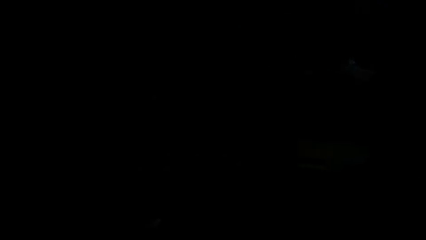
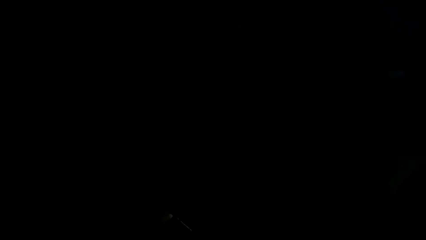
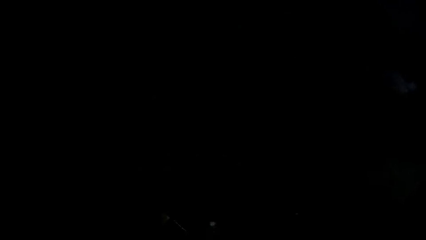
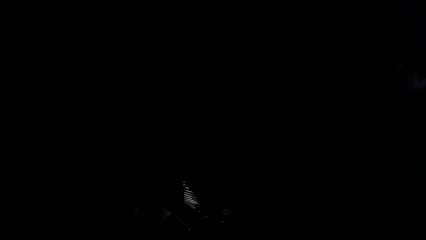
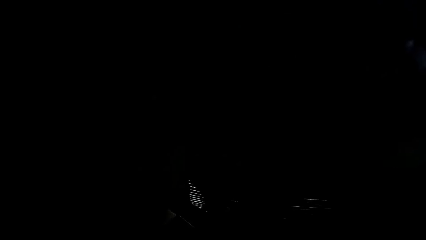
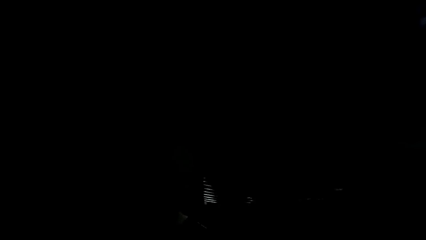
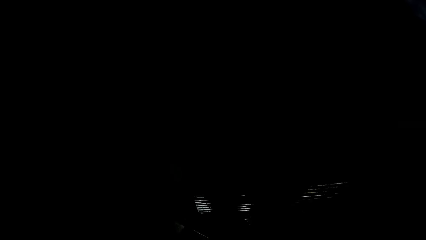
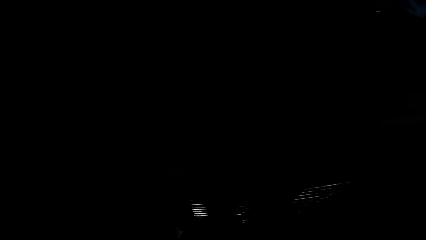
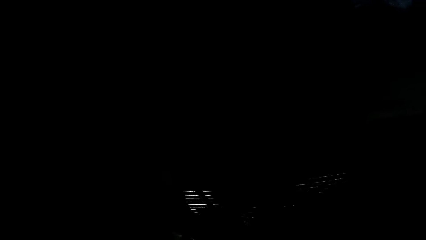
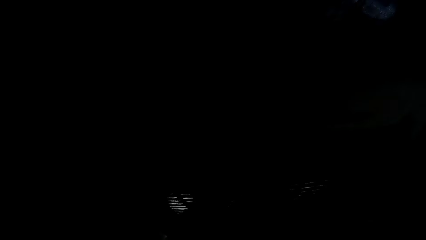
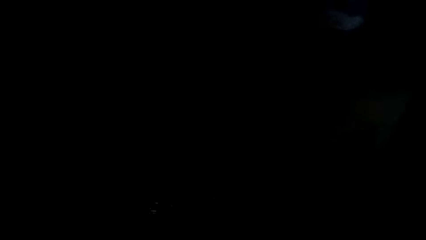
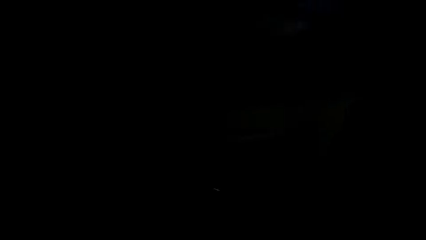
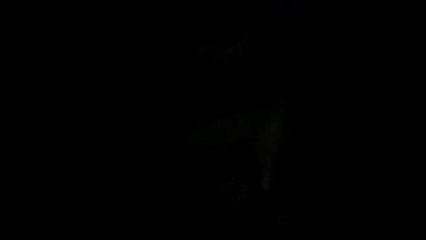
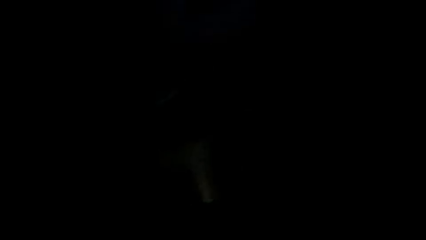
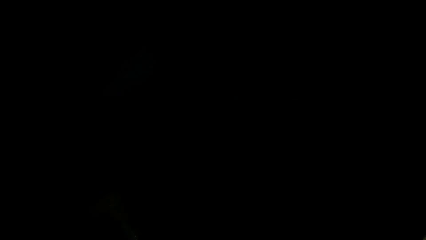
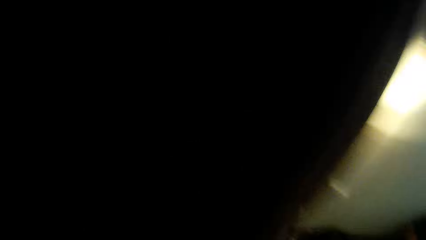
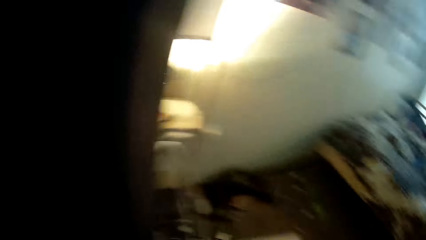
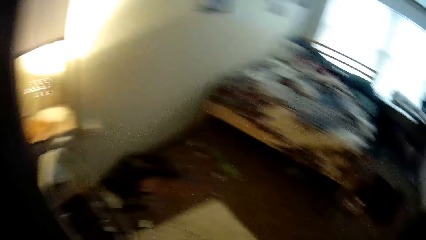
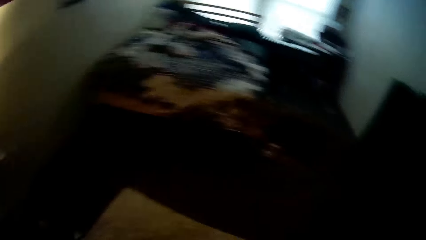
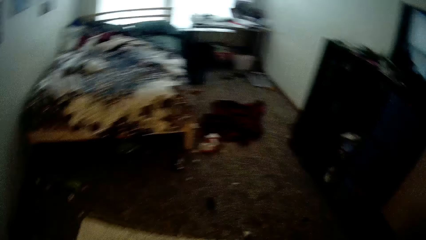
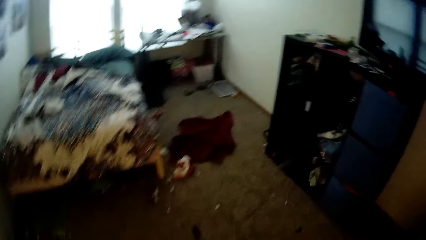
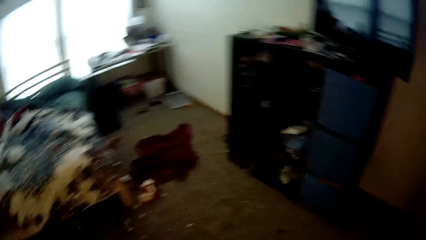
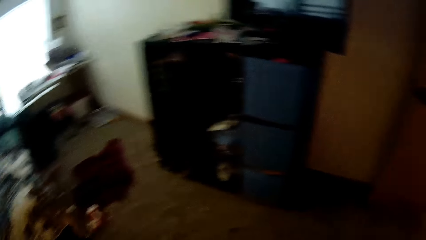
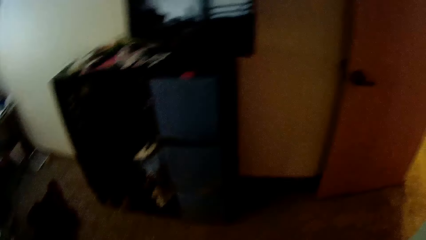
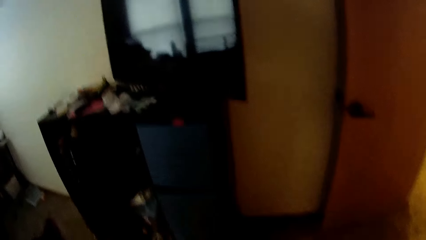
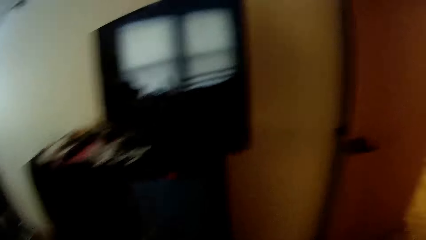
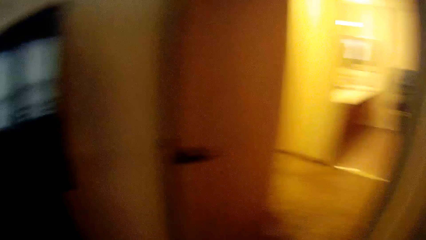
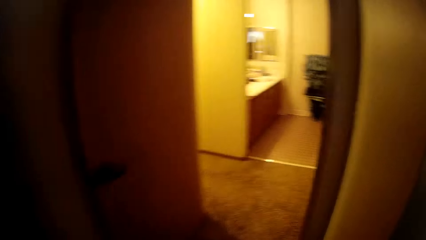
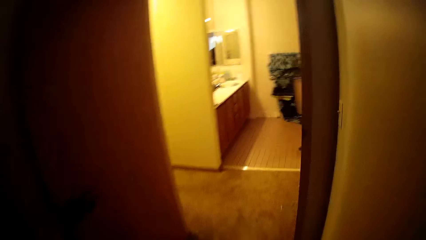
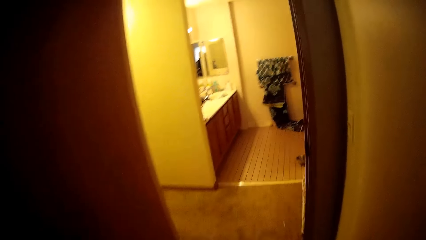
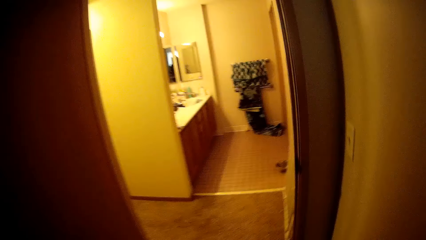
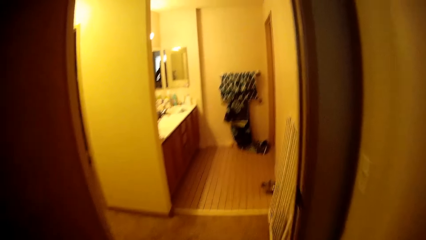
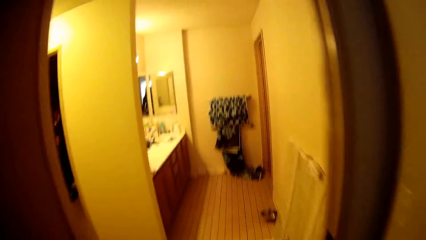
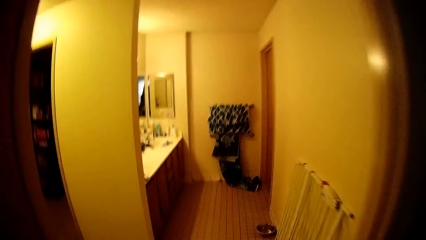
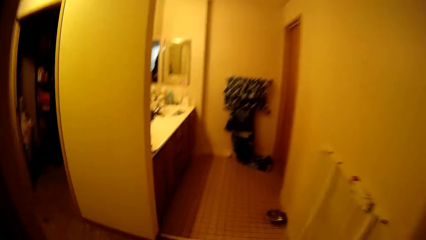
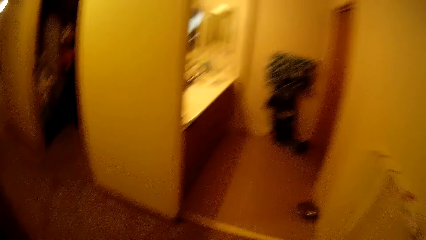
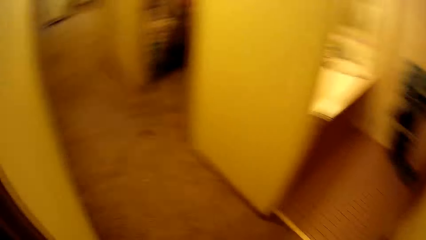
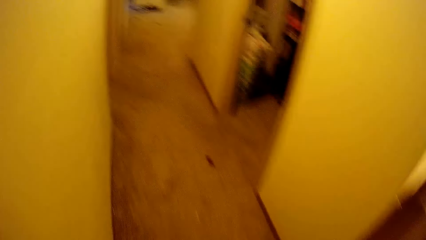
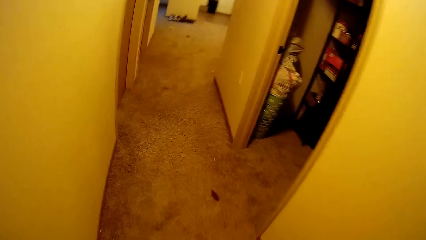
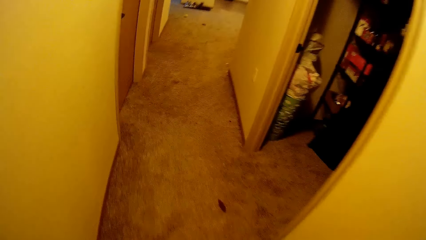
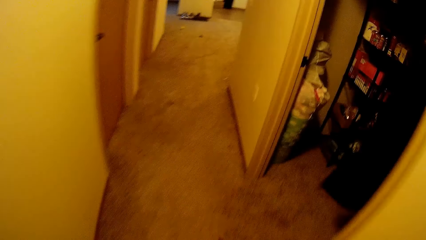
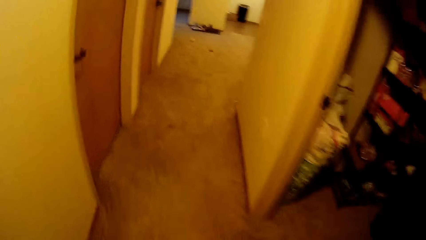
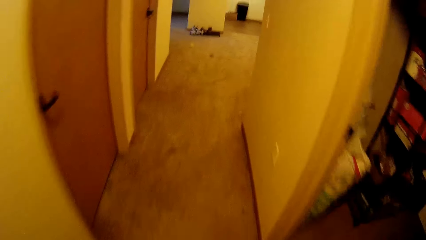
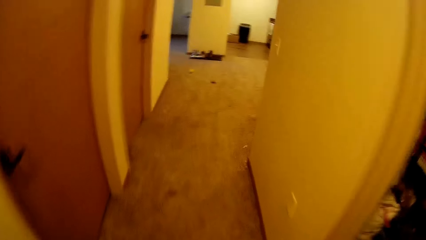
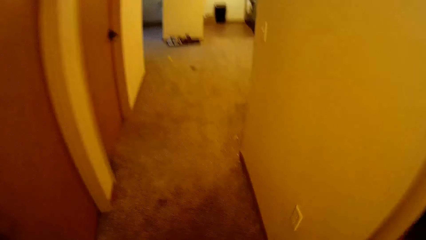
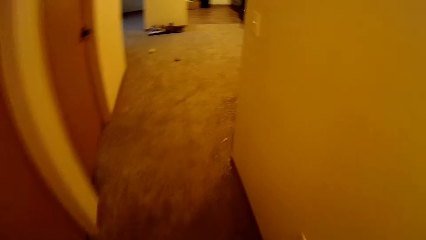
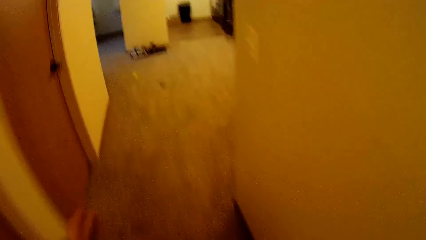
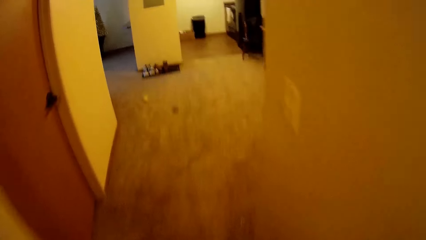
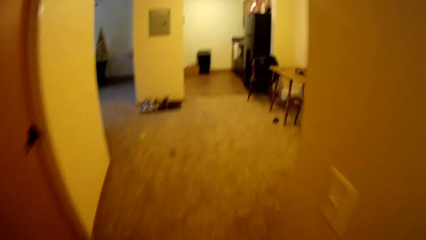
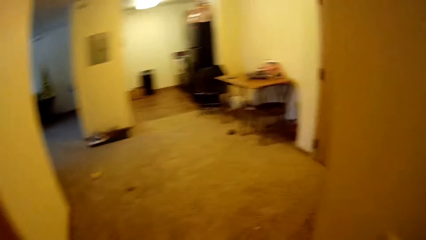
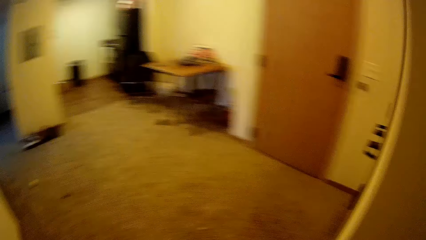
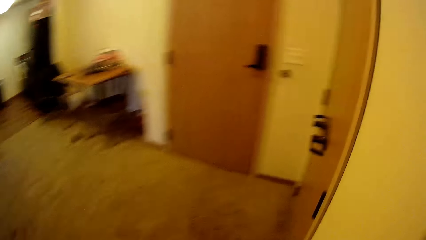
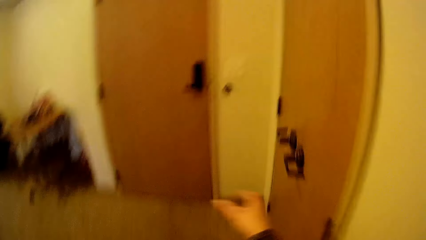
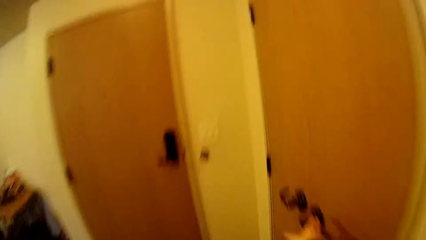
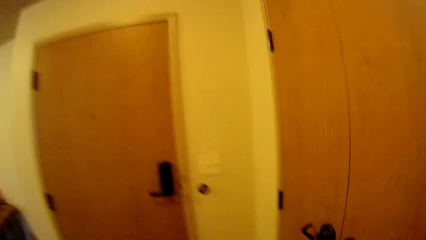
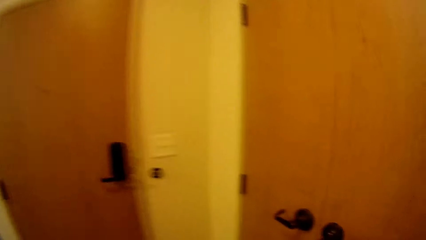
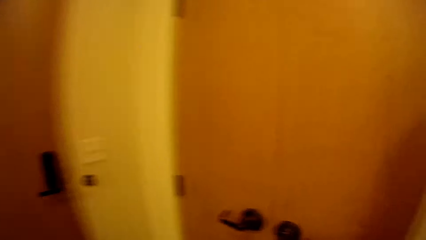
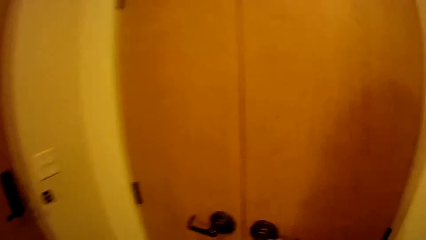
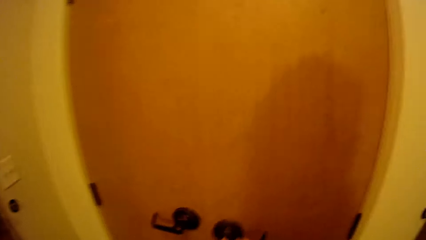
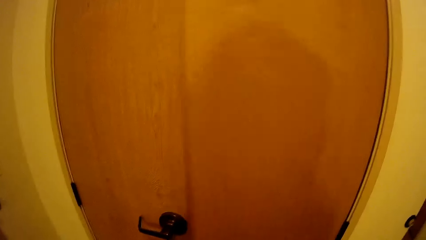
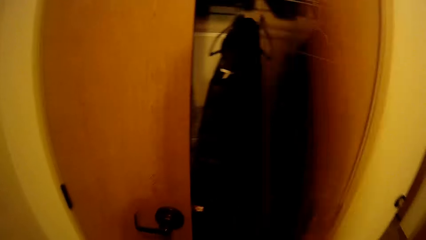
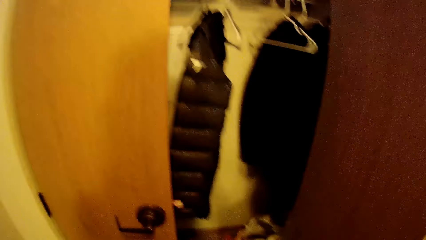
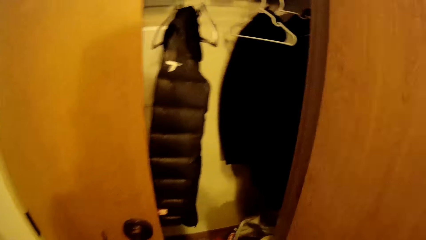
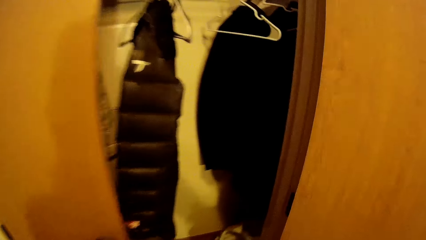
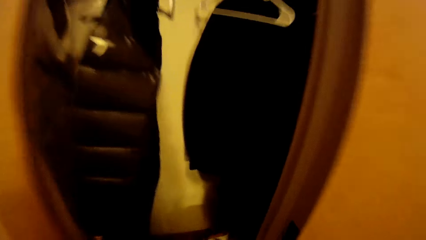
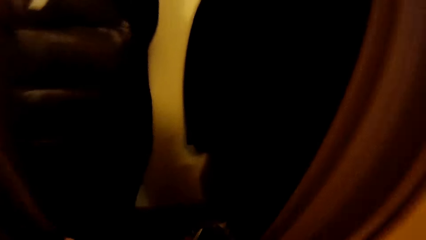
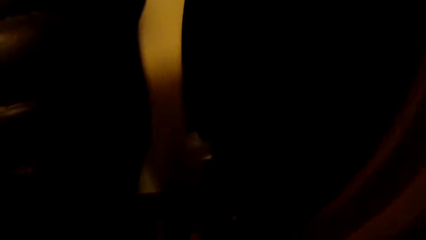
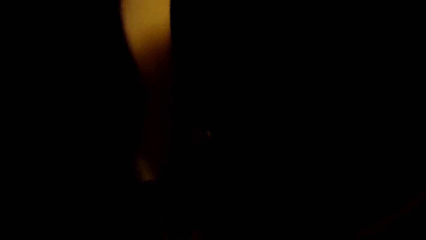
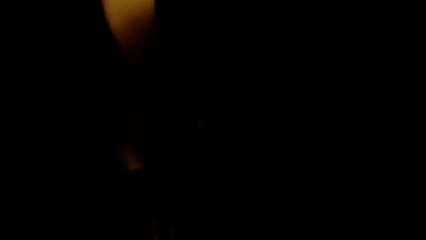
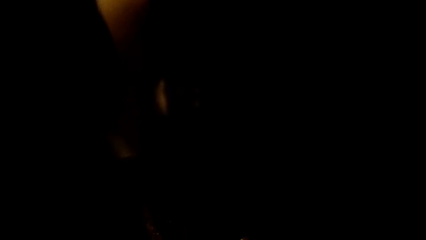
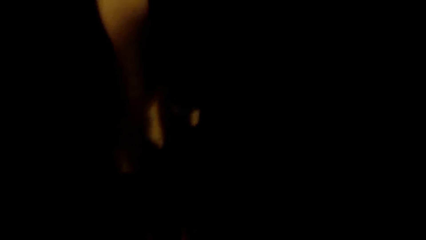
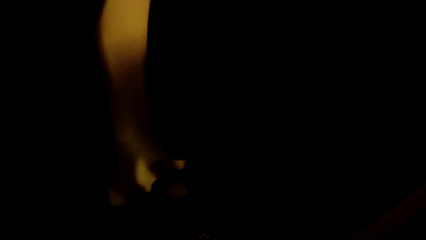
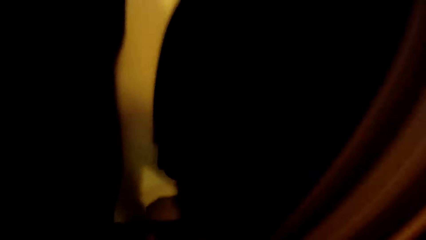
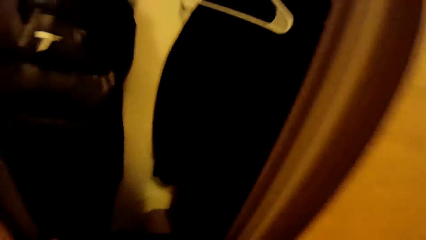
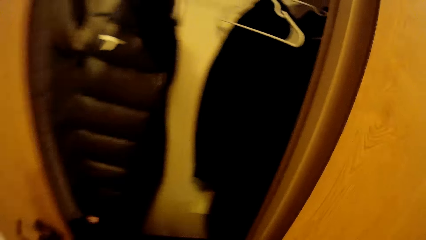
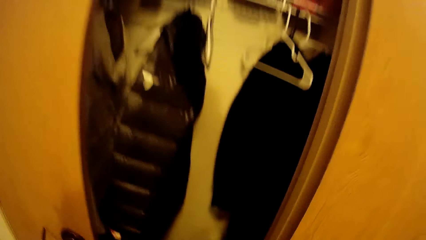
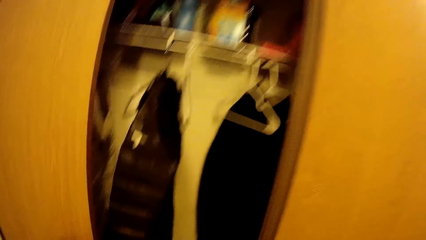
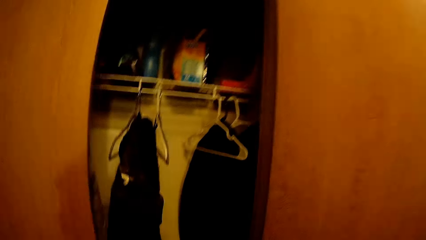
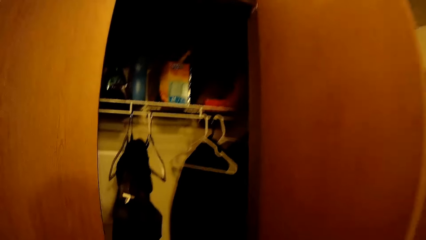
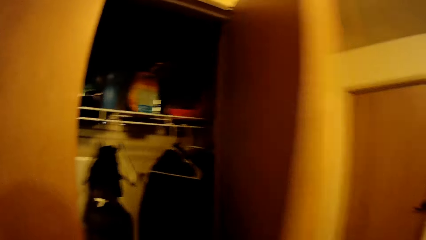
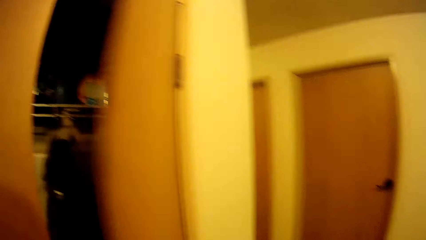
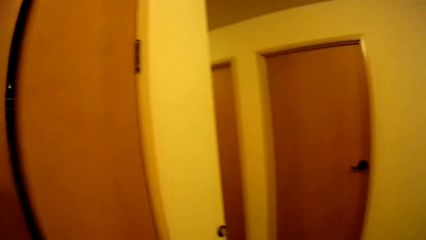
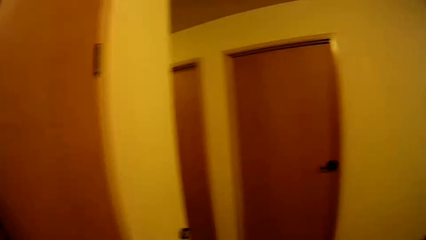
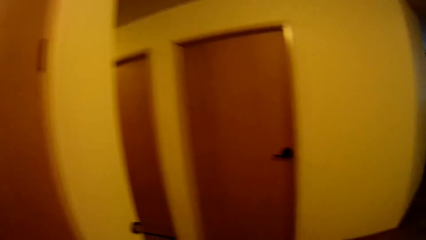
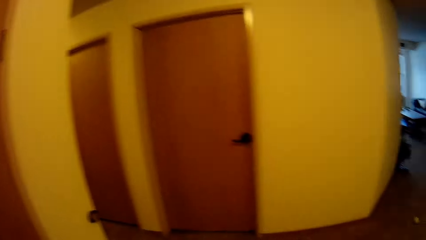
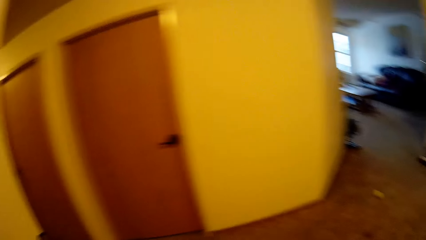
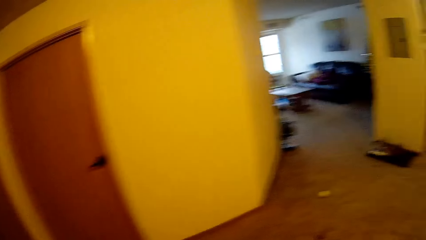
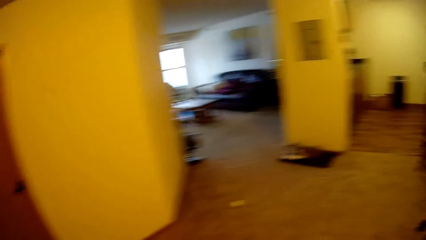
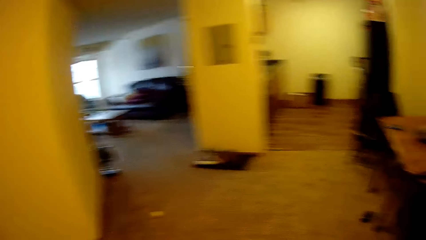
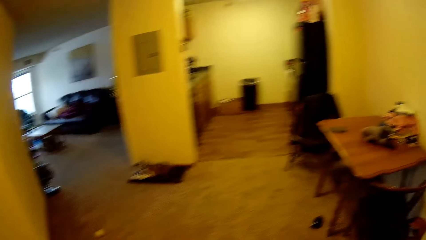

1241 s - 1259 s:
The camera wearer walks out of the bedroom. They walk in the house. They open the closet. They close the closet.
